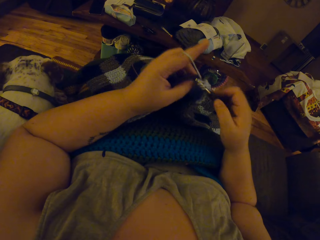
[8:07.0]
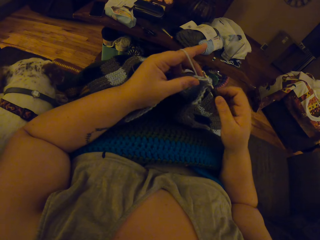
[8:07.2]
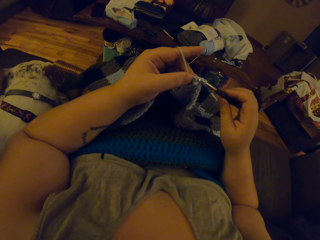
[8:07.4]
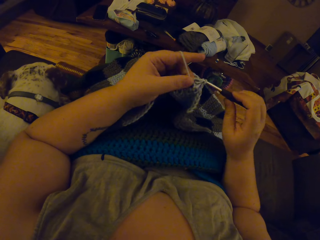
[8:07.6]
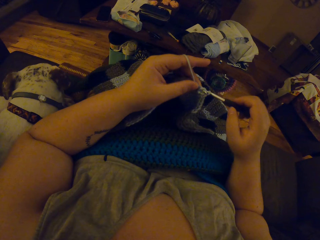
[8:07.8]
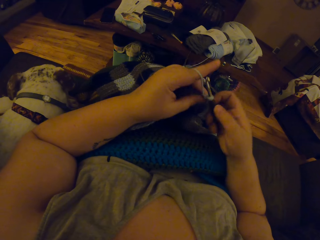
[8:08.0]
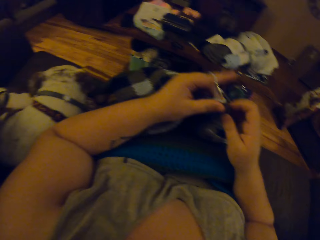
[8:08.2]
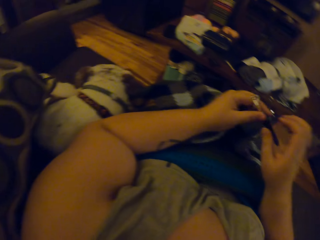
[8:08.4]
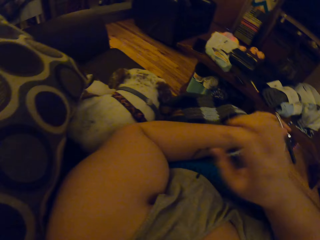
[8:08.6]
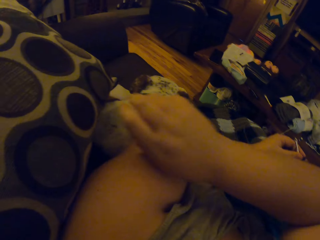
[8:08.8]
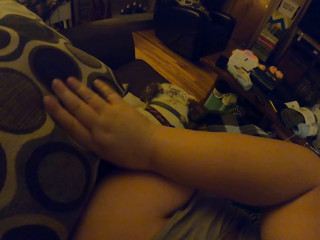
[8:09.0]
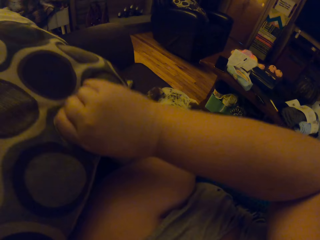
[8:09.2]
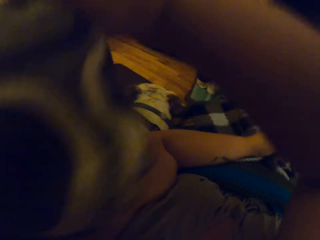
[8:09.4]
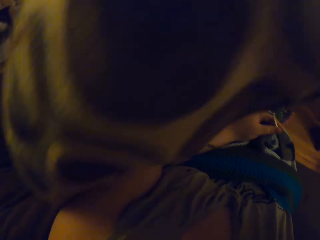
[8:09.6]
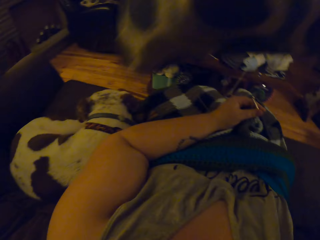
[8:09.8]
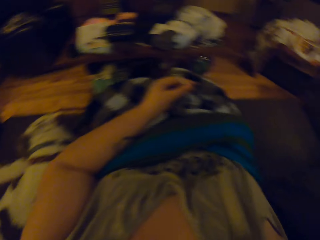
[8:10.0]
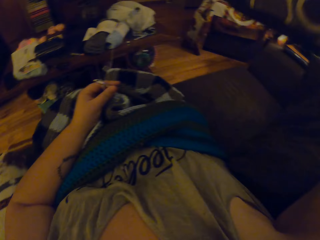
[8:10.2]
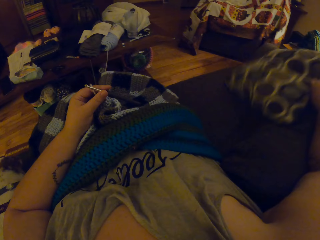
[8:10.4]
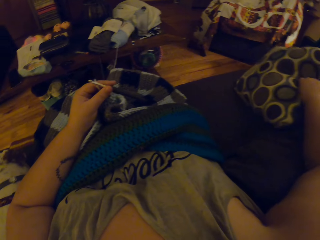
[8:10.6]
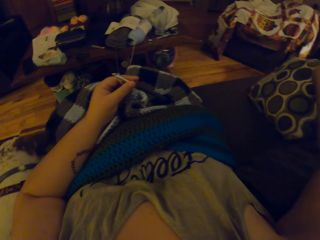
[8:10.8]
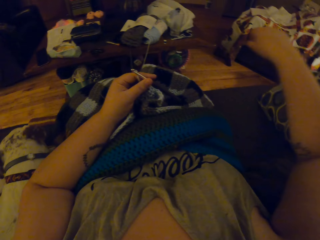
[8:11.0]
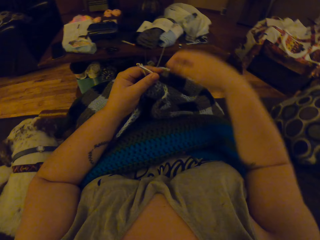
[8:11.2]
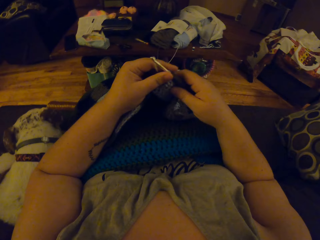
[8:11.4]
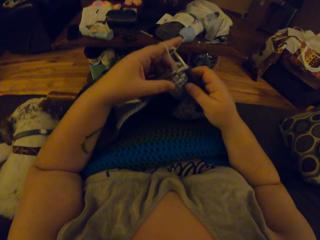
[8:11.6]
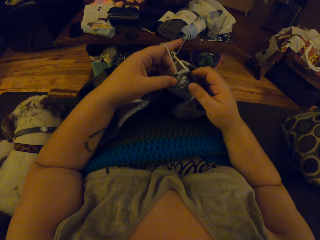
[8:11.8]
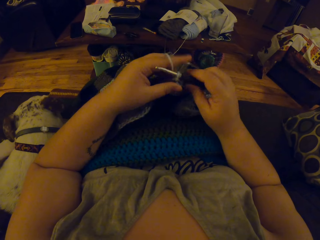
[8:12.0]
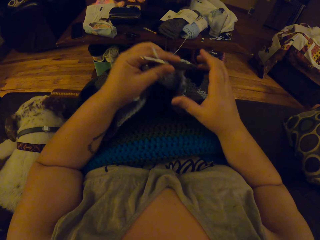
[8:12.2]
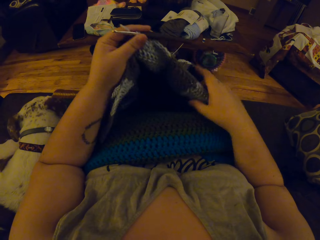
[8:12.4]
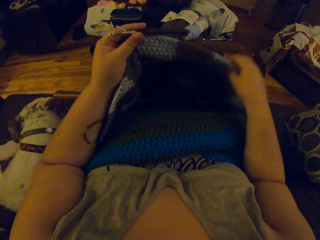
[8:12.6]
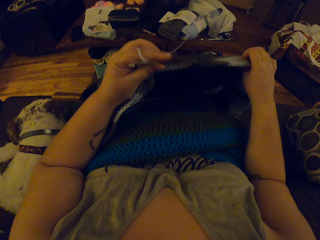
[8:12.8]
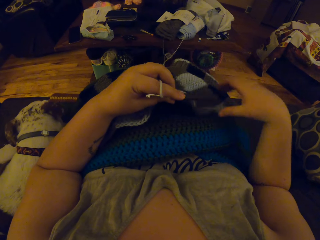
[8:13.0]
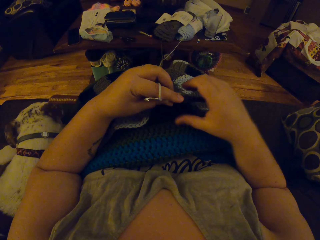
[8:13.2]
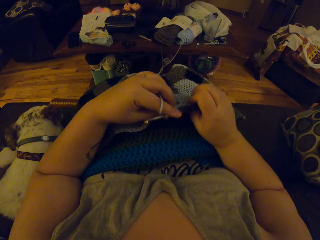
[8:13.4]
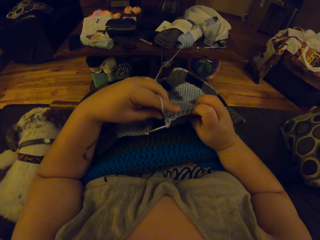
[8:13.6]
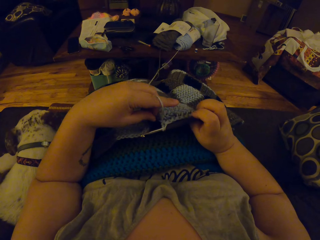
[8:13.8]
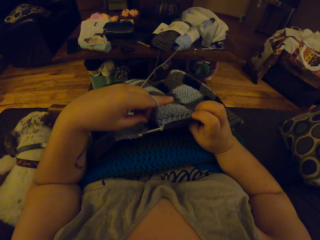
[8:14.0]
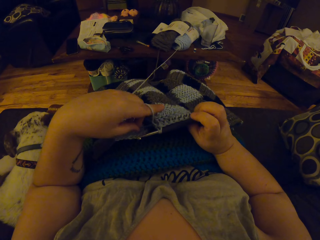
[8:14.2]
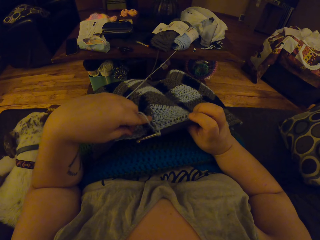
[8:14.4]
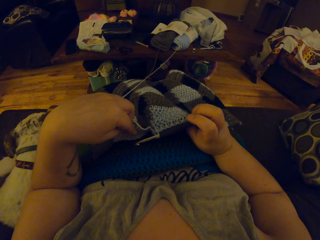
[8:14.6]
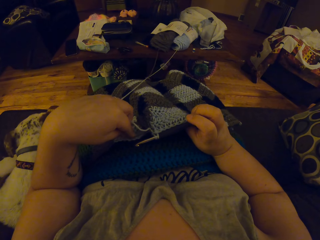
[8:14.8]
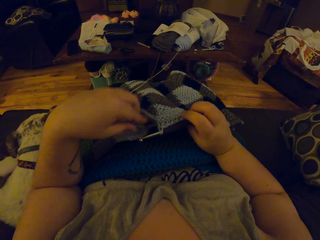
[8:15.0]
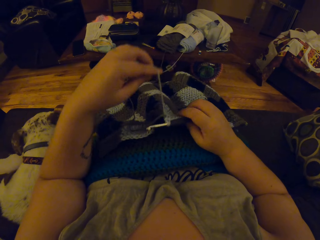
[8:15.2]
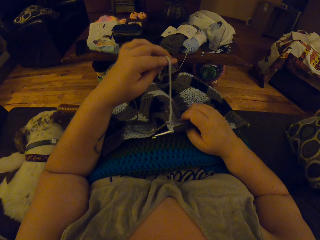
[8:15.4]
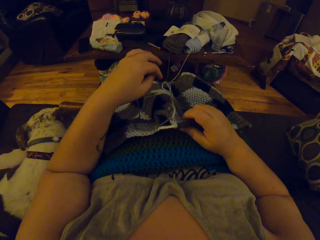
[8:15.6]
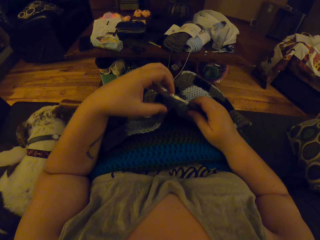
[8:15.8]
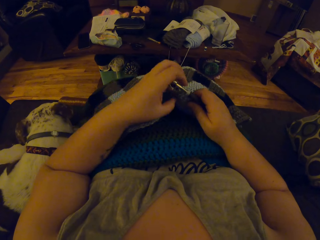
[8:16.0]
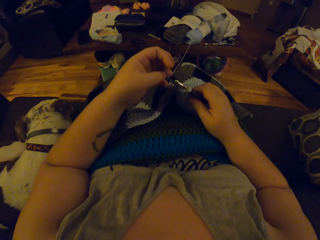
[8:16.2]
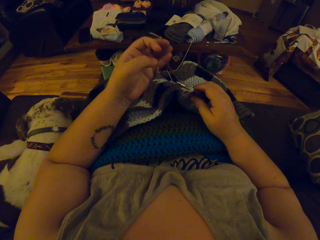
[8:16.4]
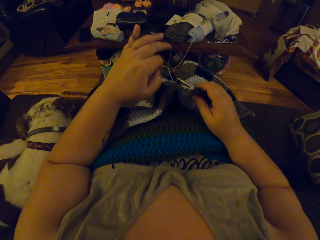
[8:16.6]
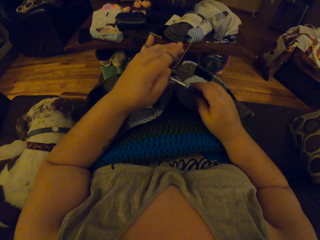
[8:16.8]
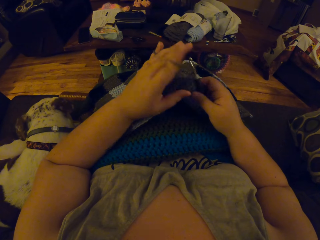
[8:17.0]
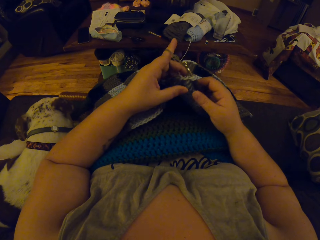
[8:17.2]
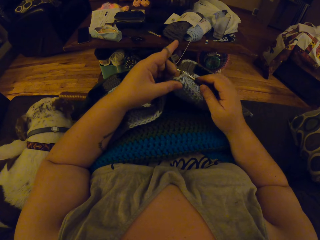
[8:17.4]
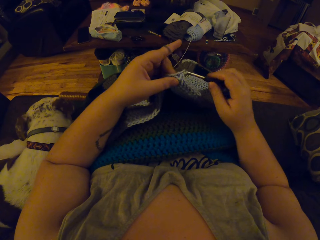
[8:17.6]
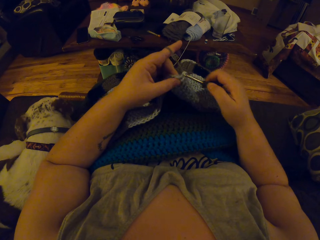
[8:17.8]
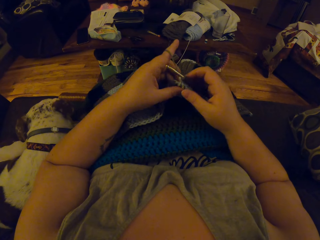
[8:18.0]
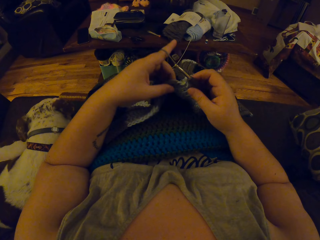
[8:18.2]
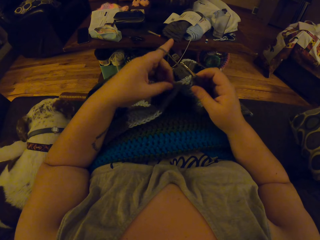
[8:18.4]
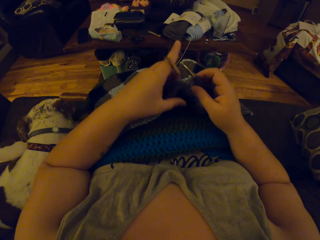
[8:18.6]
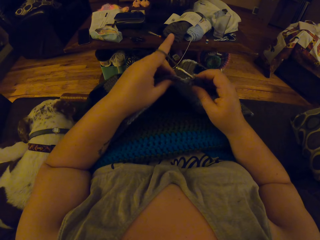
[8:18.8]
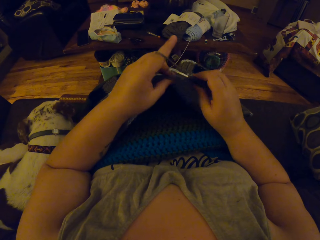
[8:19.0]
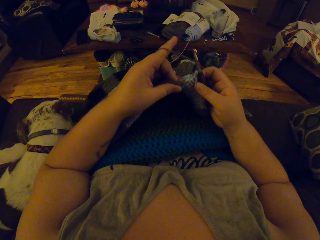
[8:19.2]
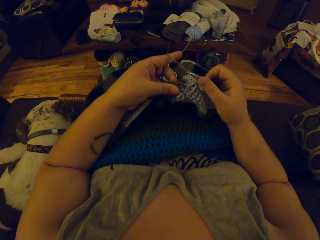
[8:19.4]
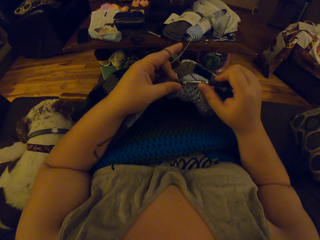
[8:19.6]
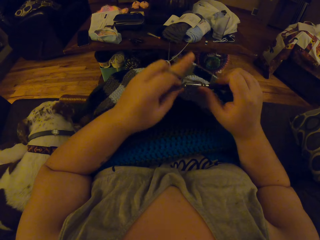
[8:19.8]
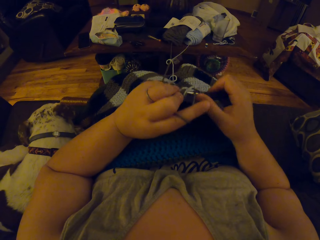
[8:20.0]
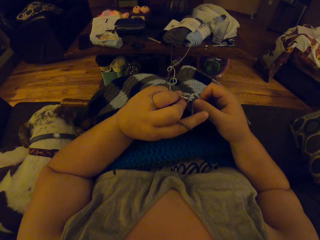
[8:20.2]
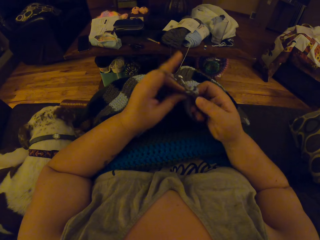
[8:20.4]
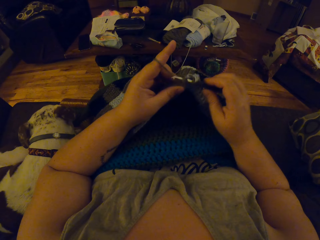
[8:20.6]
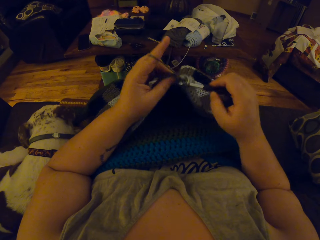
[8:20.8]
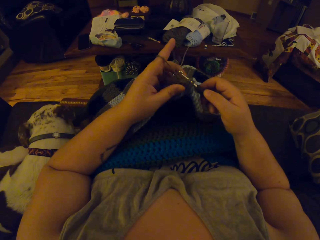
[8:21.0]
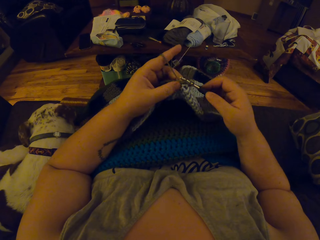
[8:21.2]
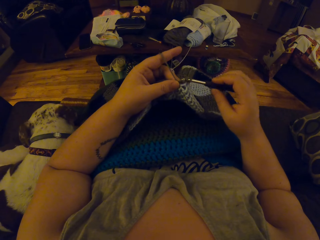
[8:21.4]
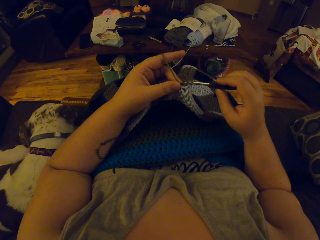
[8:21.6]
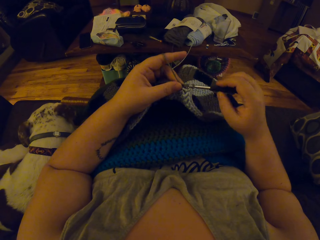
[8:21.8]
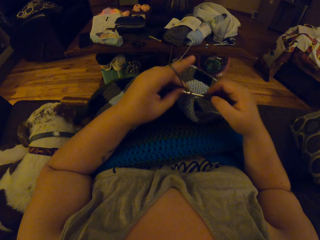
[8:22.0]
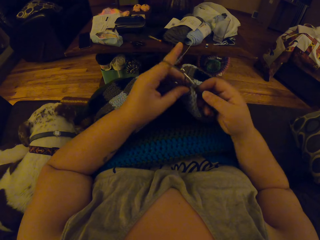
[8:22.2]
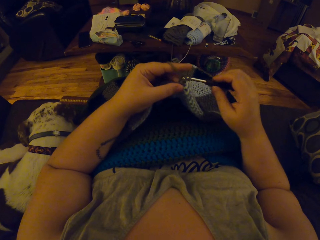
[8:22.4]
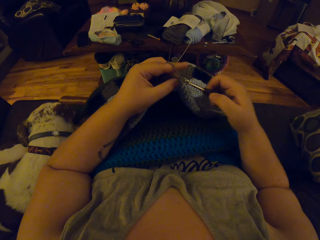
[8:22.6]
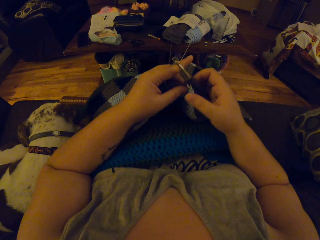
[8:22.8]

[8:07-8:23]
The camera wearer moves the throw pillow on a couch. She picks up the pillow and puts the pillow on the seat. She stretches the crochet material. She holds the crochet hook with her right hand. She rolls the yarn on her left index finger. She continues to crochet.

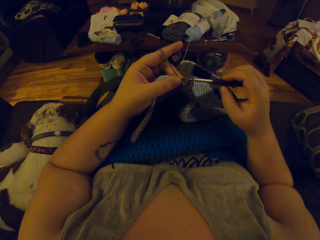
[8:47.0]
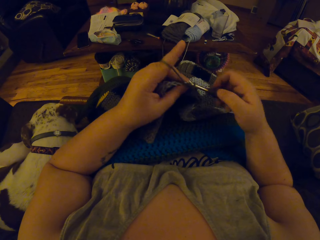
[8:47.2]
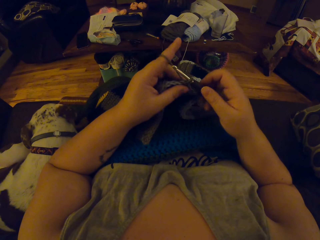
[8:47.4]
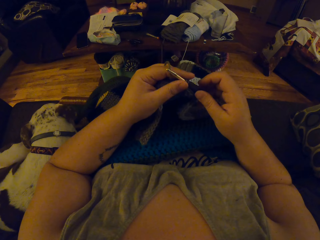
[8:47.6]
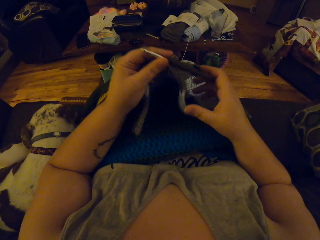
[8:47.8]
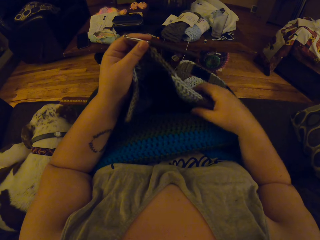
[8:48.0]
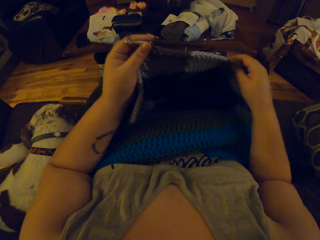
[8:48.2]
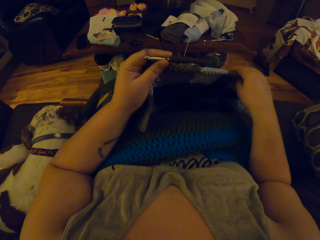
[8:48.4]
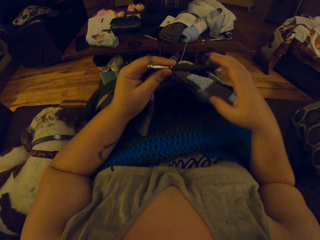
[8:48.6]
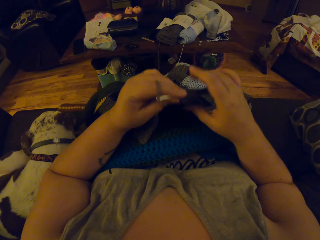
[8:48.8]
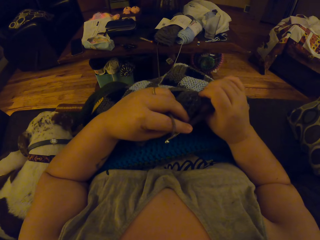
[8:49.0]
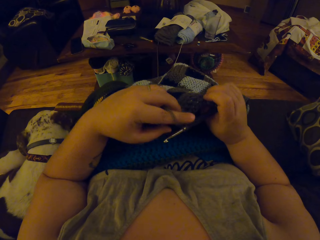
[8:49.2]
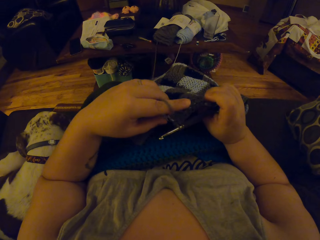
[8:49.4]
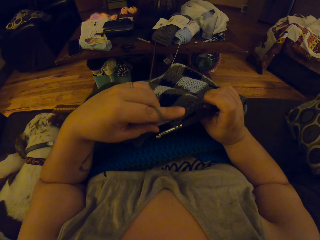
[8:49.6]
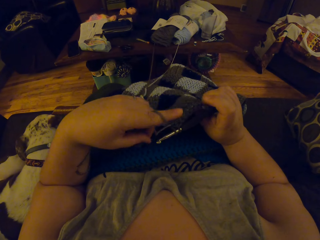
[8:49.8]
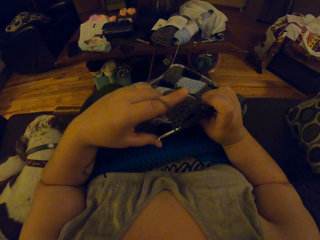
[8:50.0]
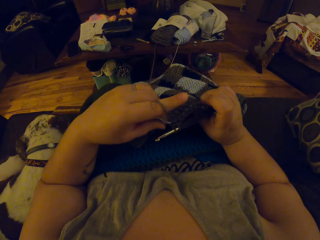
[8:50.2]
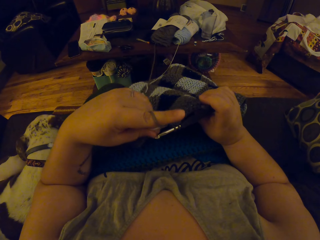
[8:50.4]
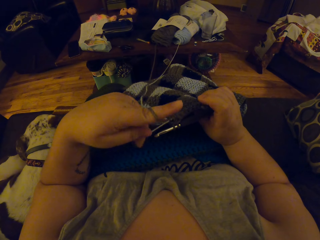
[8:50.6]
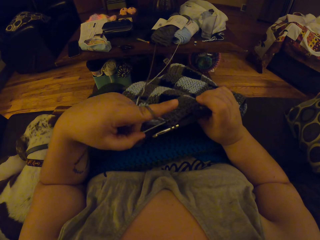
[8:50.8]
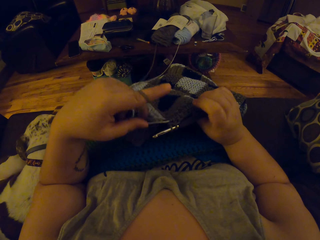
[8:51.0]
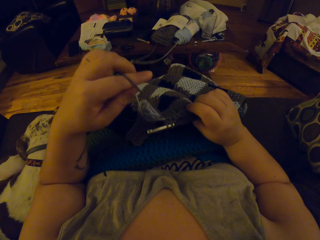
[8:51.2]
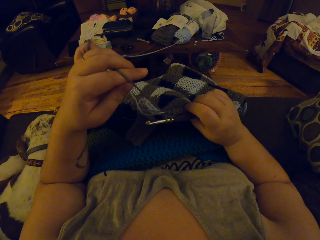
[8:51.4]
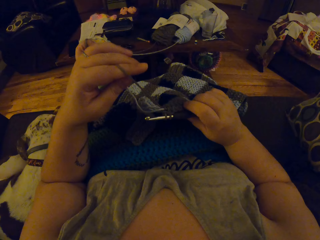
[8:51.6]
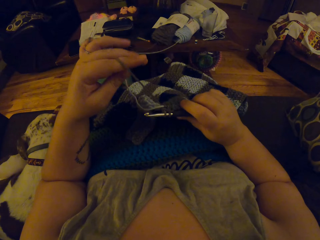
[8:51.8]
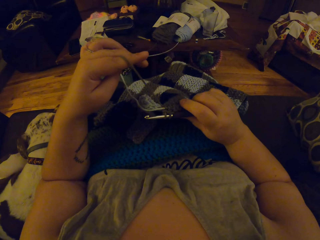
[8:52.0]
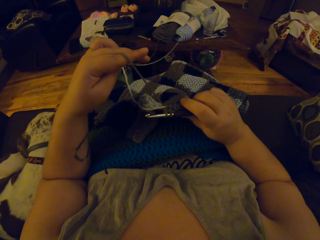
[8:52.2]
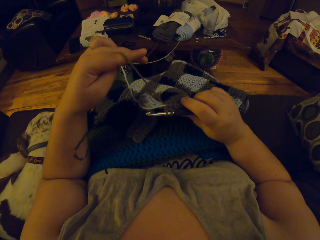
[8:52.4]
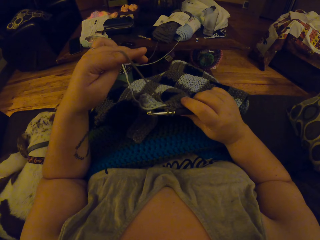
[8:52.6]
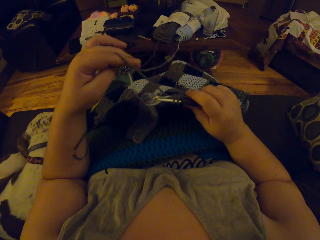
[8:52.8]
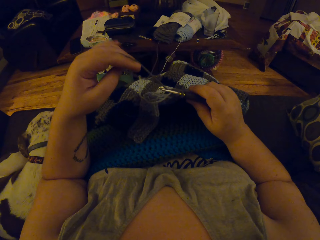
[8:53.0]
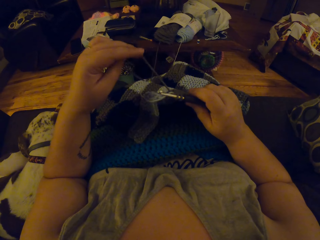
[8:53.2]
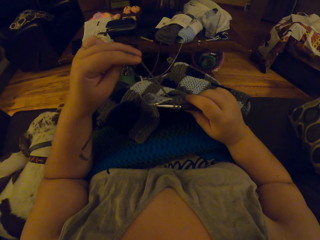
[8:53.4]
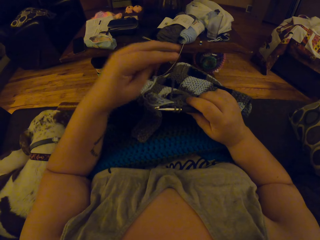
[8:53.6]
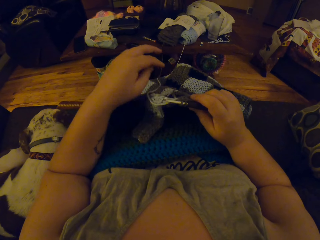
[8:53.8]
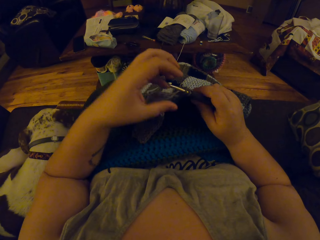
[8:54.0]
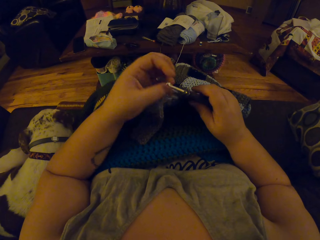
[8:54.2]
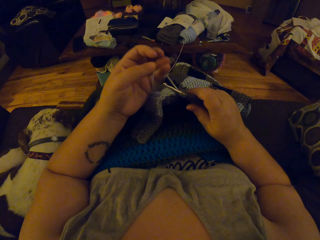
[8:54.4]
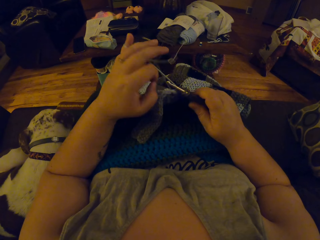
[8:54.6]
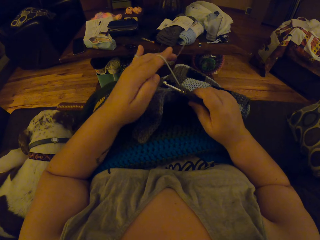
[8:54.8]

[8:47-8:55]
The camera wearer stretches the fabric. They continue weaving. They stretch a fabric string.
